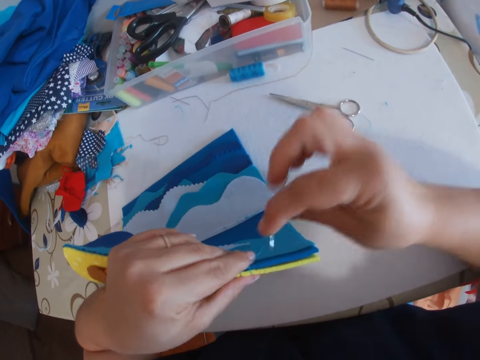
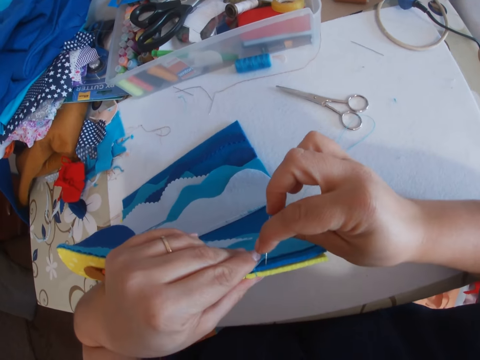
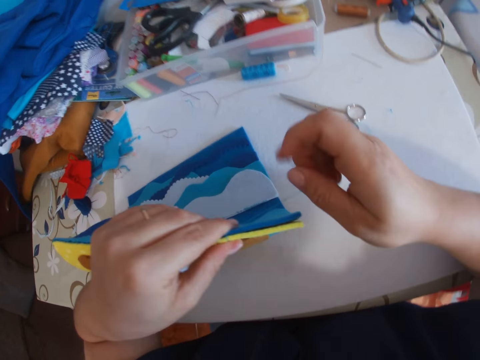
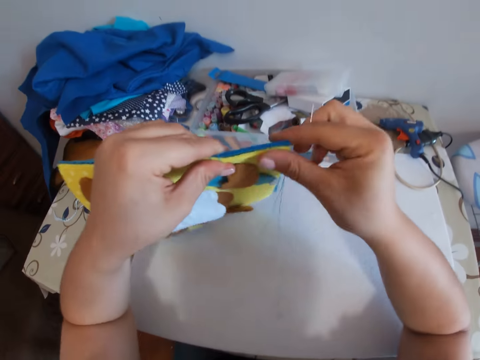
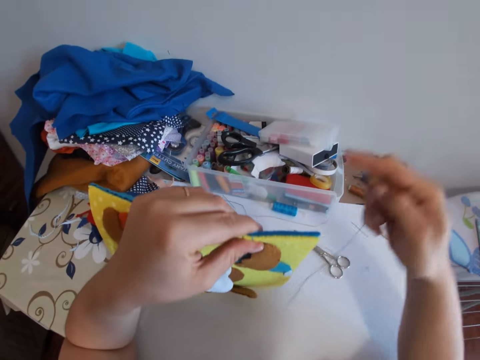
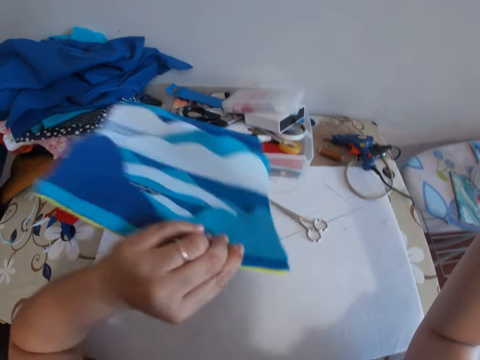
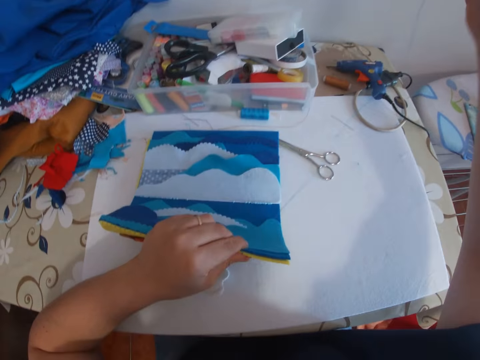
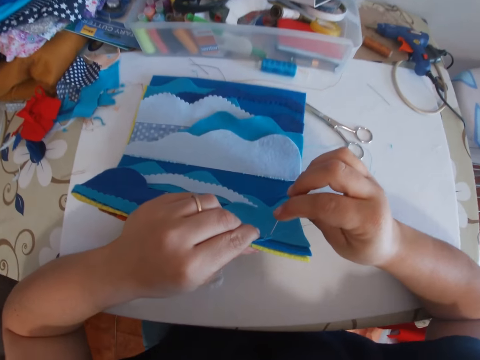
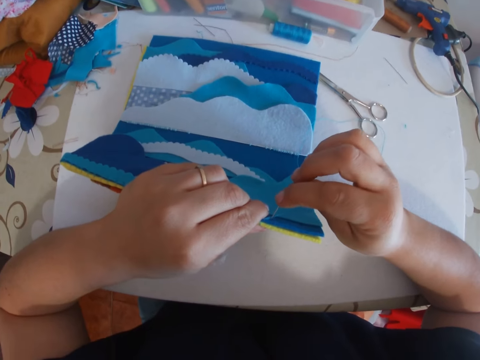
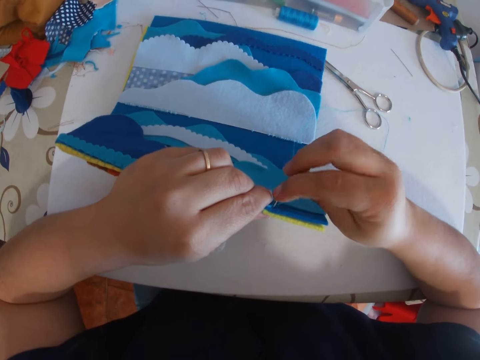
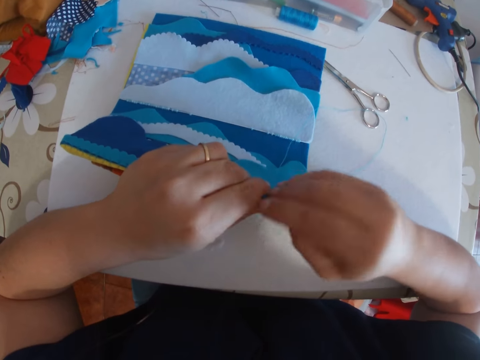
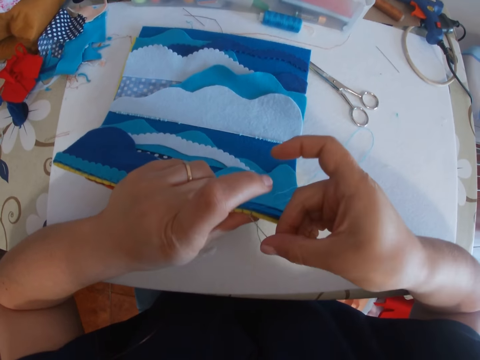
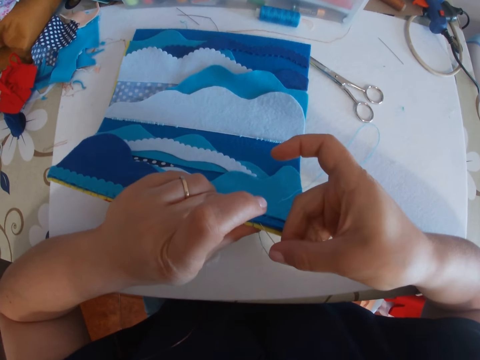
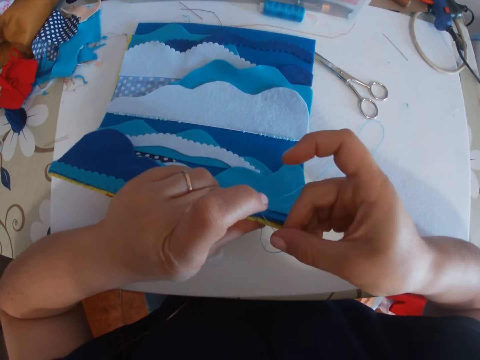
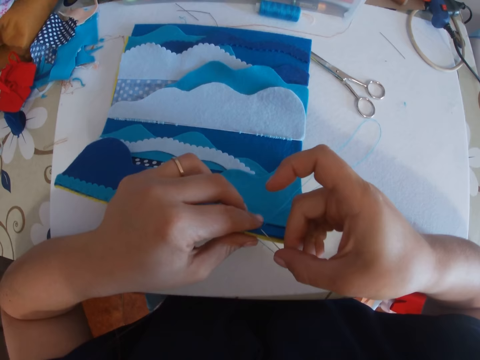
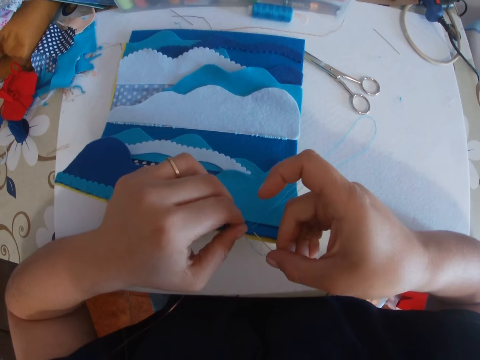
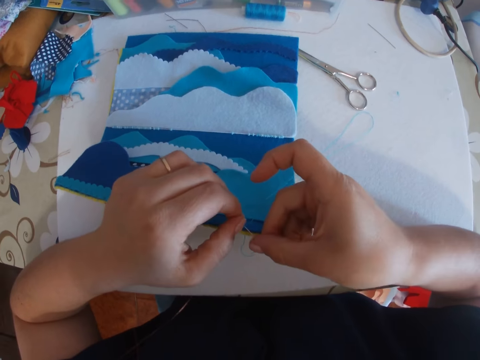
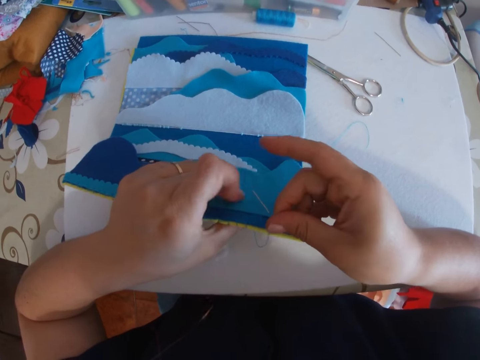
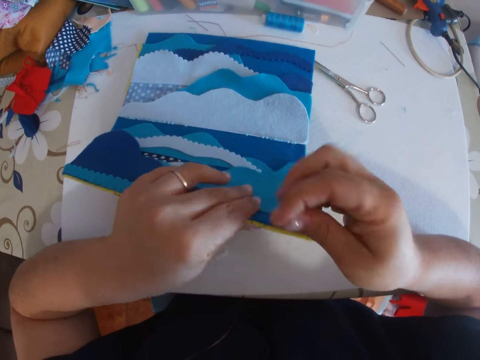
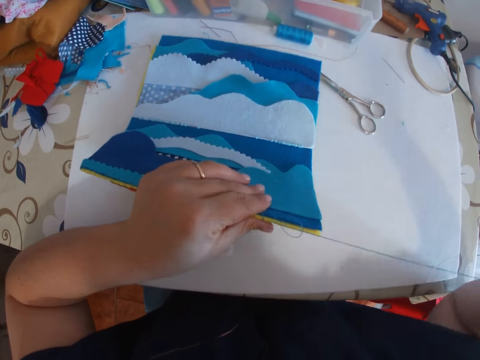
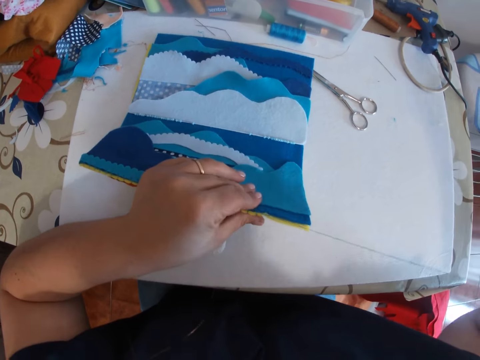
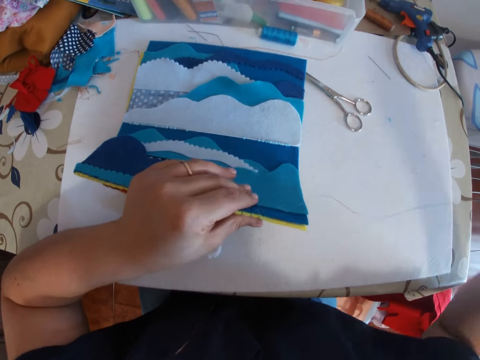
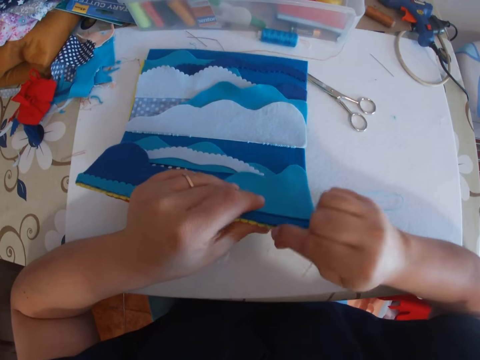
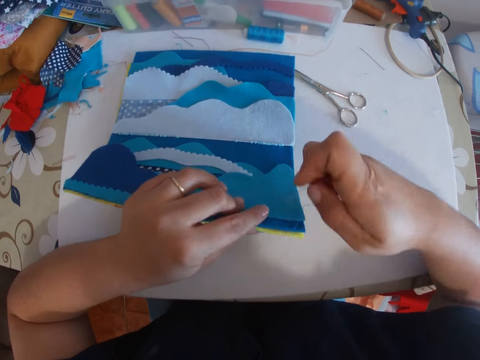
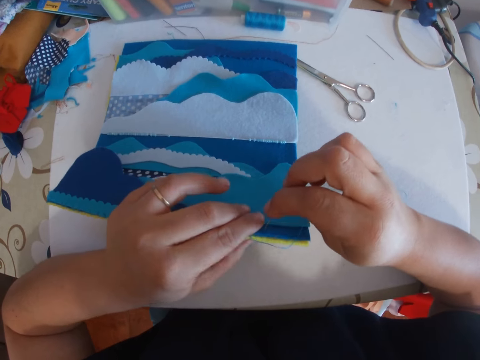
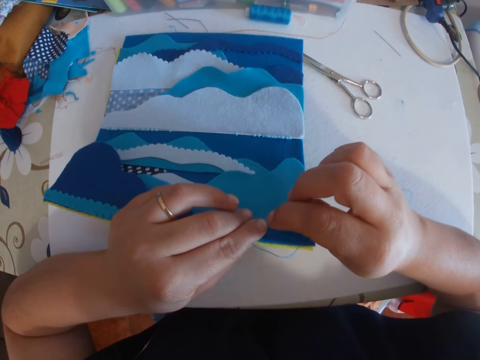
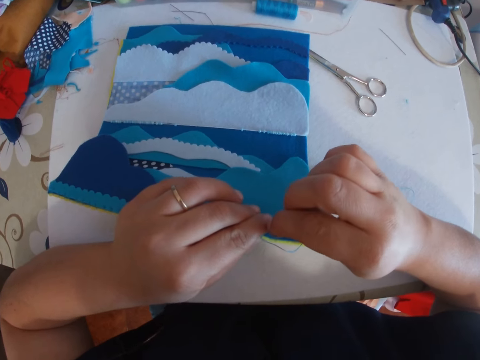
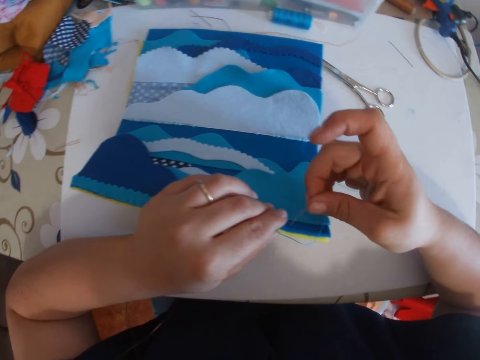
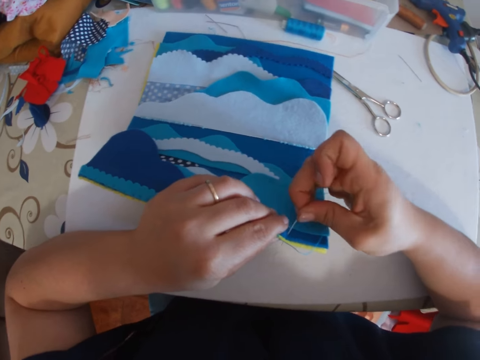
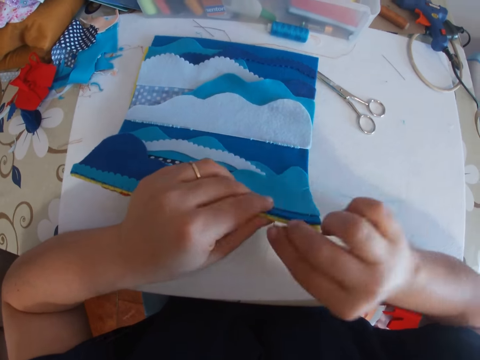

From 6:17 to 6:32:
The camera wearer lifts up the decoration. He adjusts the piece of cloth. He raises his hand and lowers his hand. He continues sewing the piece of cloth.

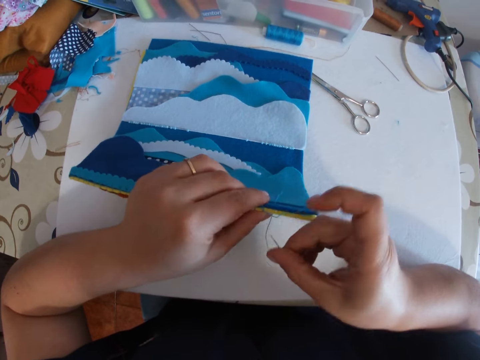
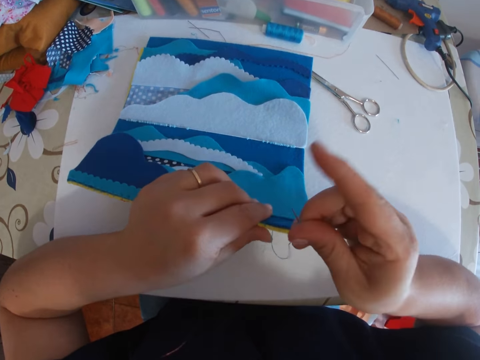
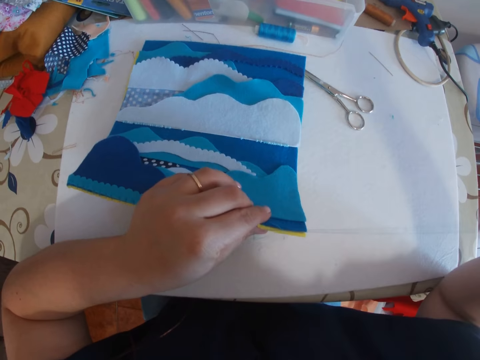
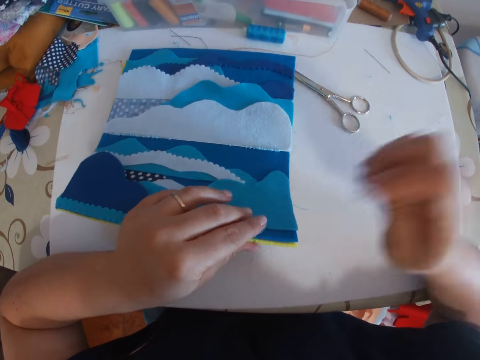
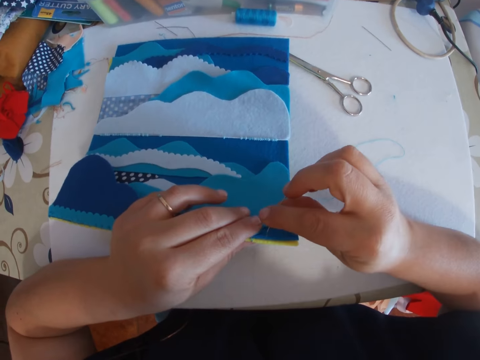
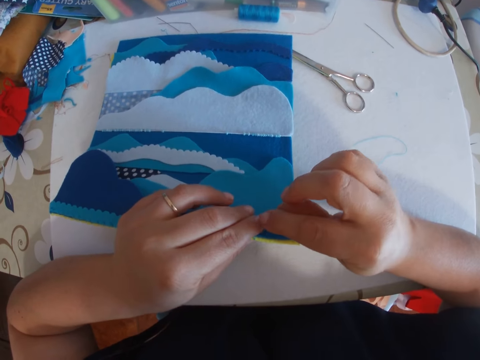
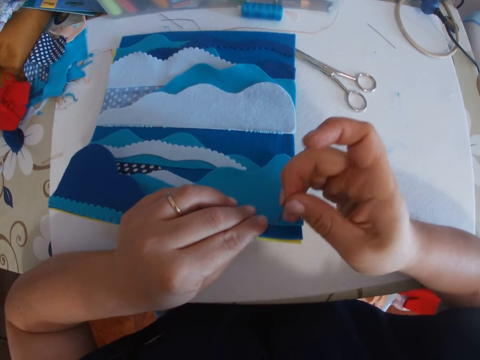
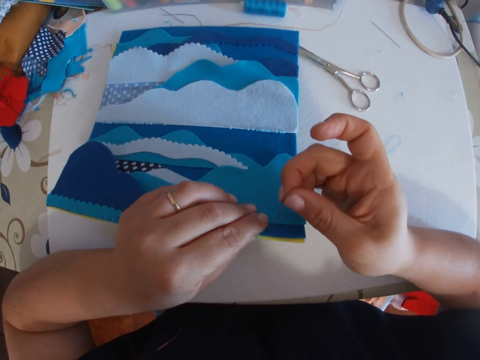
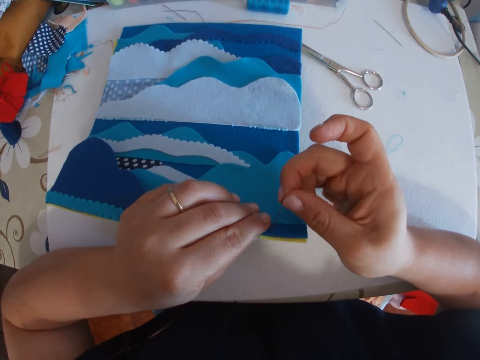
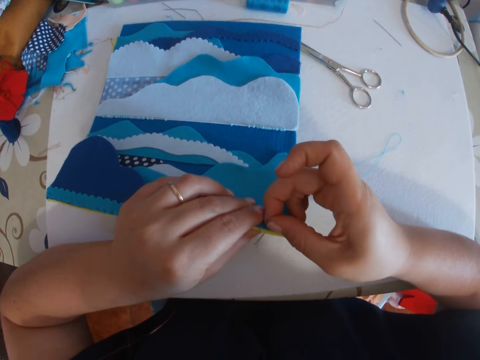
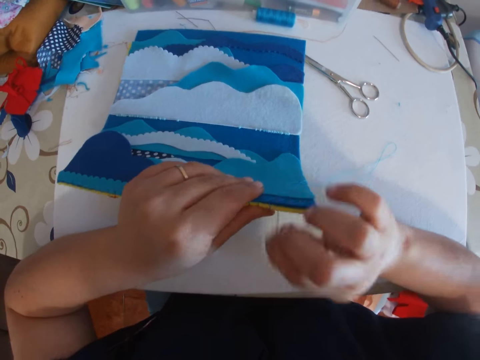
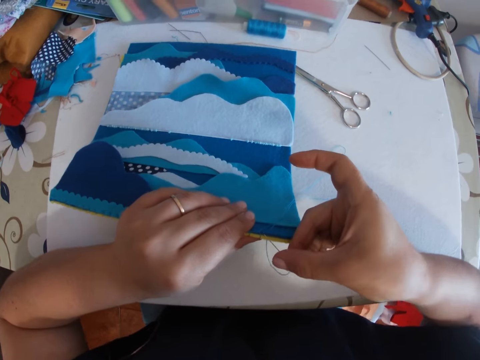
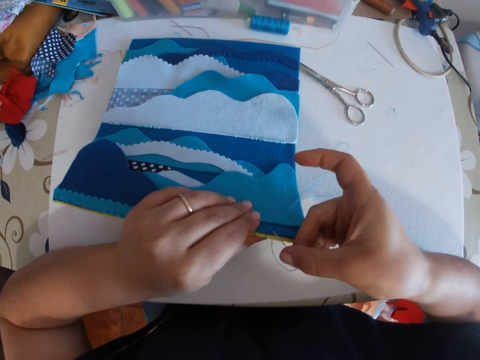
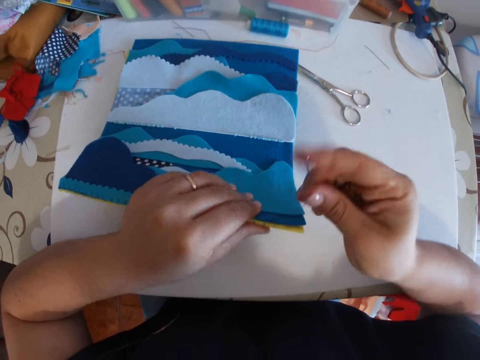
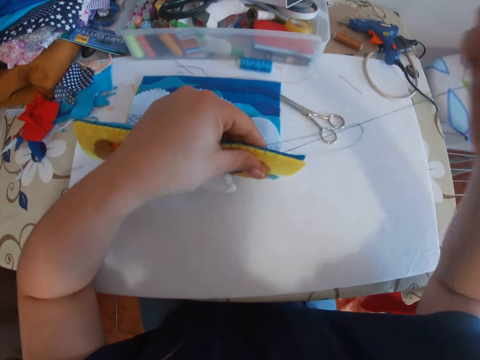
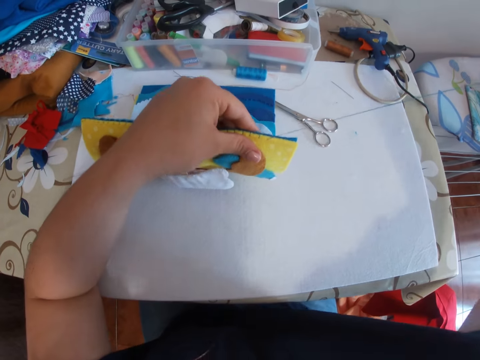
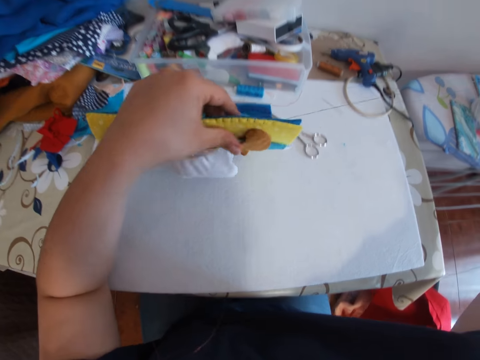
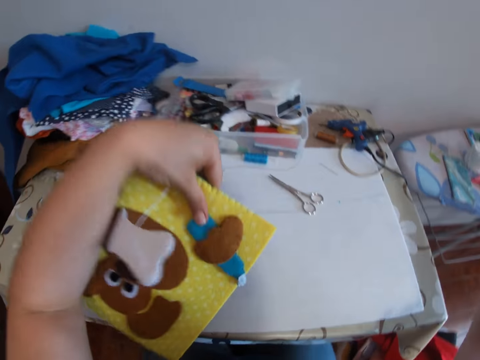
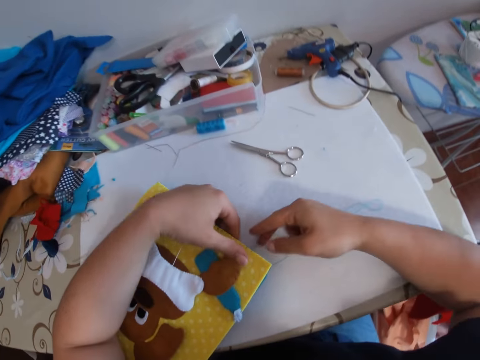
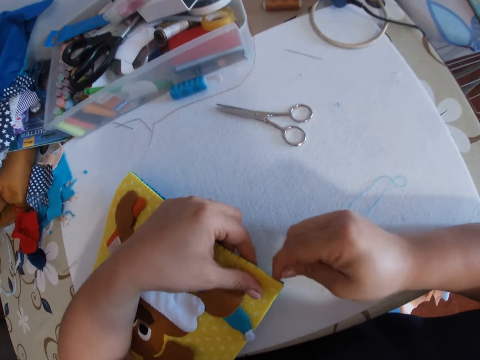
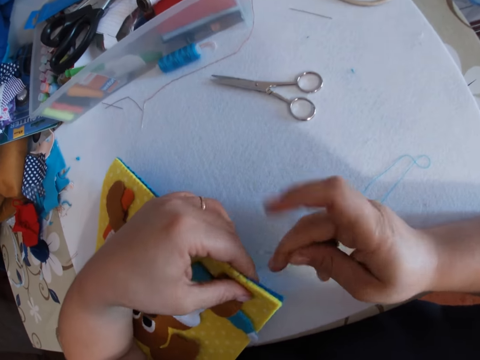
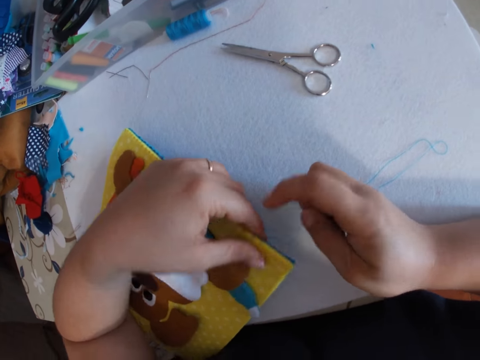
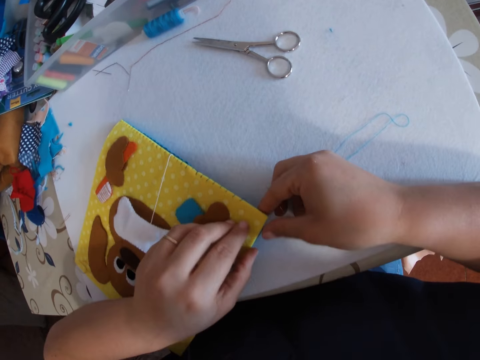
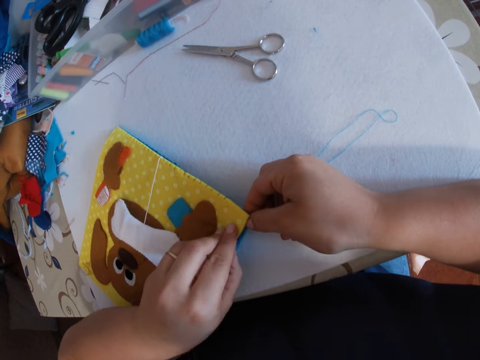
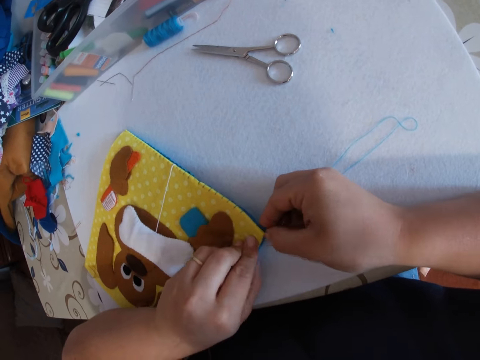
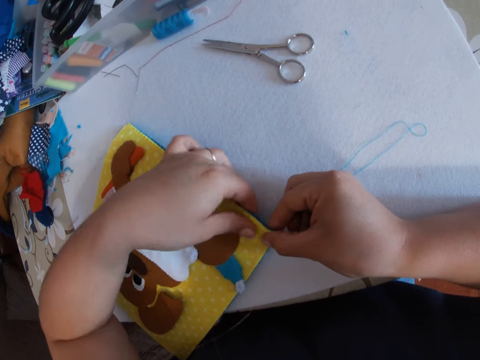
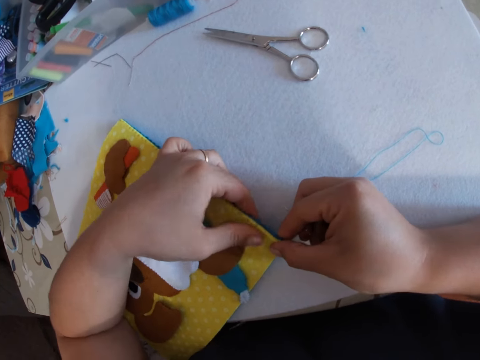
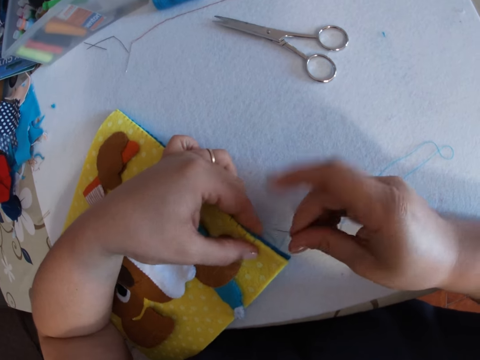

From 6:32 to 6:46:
The camera wearer raises her hand. She lifts up the decoration. She flips the piece of cloth on the table. She places the decoration on the table. She lowers her hand. She aligns the position of the two pieces of decoration.
